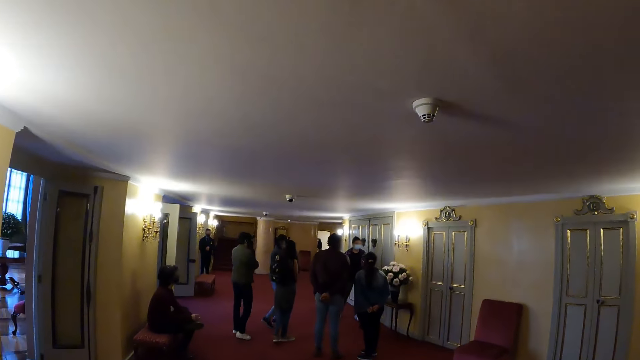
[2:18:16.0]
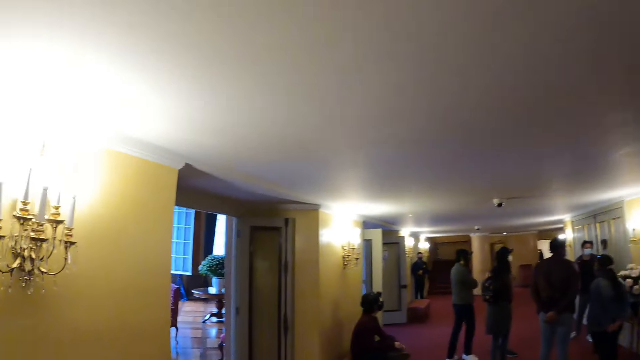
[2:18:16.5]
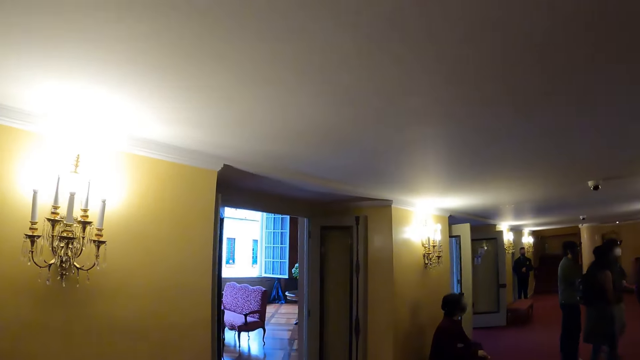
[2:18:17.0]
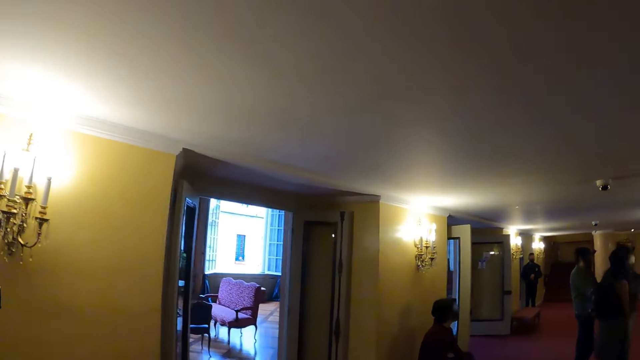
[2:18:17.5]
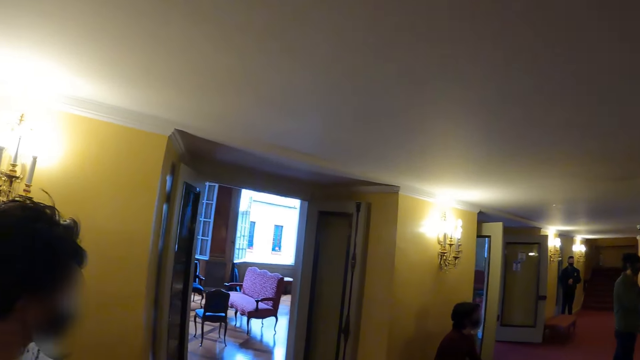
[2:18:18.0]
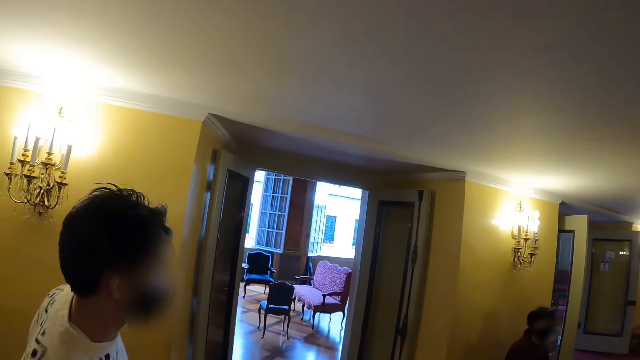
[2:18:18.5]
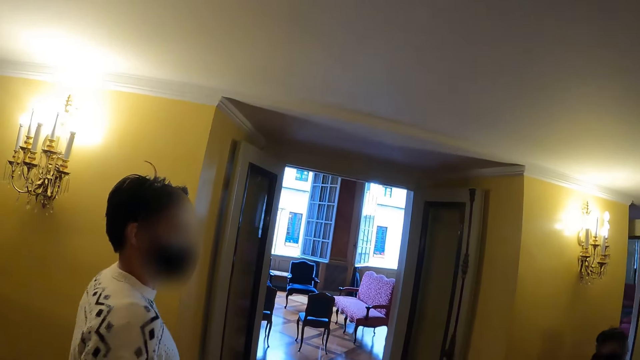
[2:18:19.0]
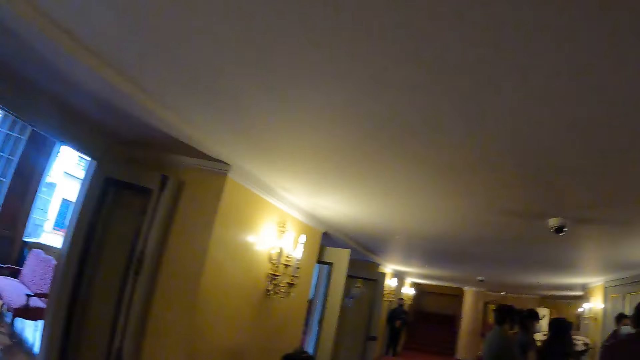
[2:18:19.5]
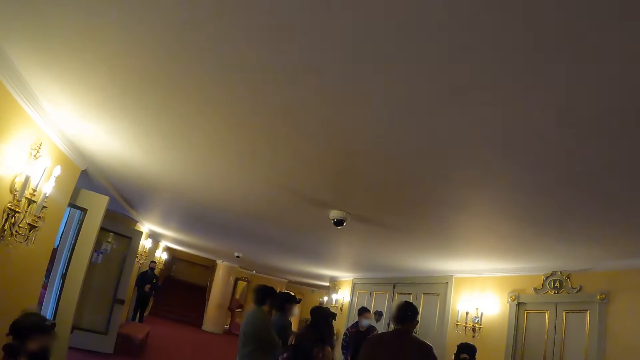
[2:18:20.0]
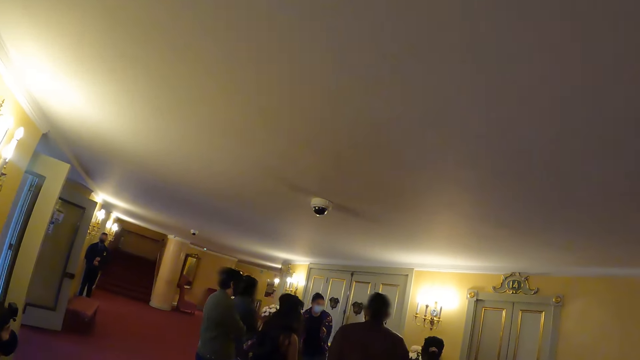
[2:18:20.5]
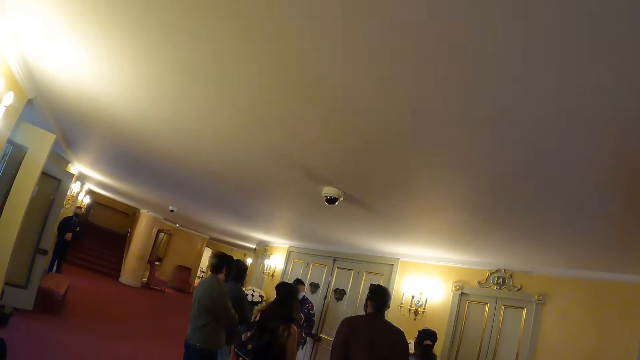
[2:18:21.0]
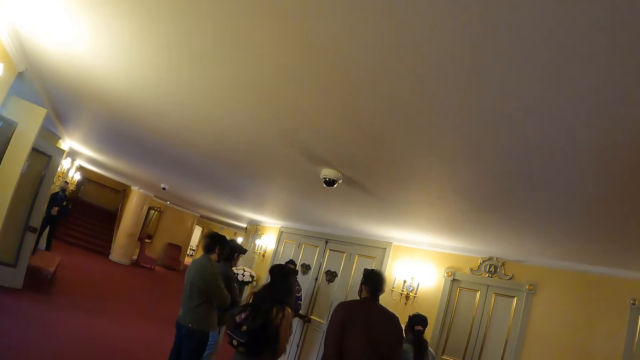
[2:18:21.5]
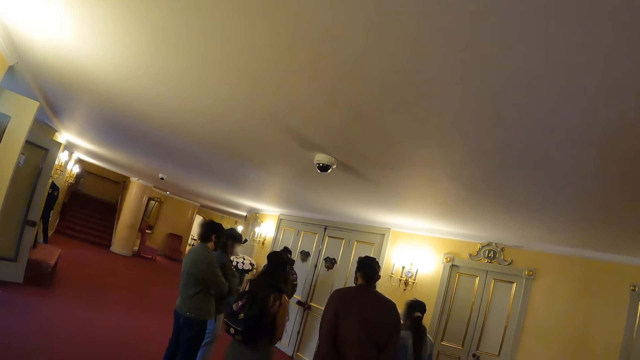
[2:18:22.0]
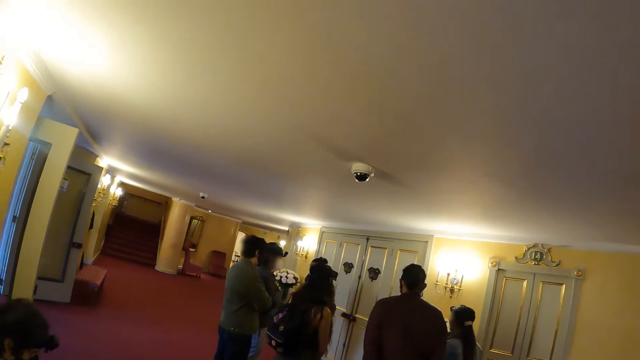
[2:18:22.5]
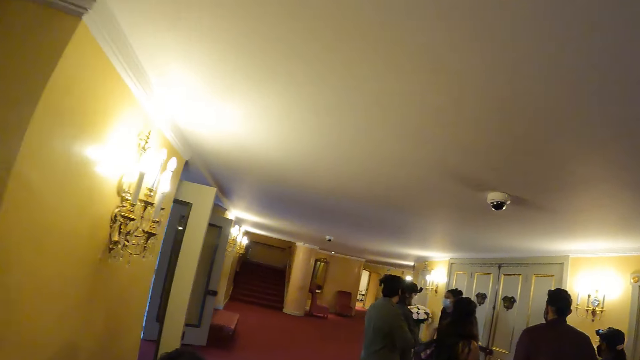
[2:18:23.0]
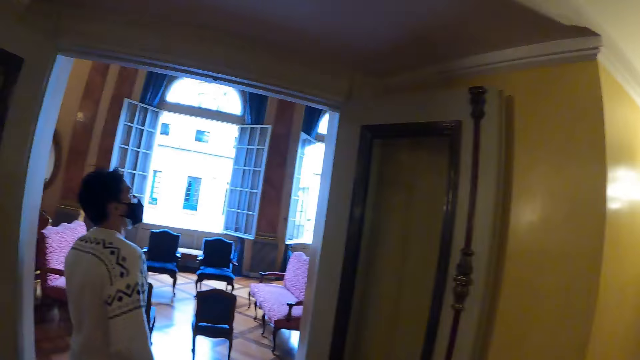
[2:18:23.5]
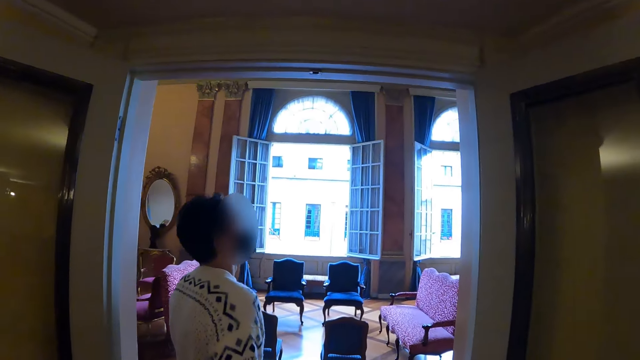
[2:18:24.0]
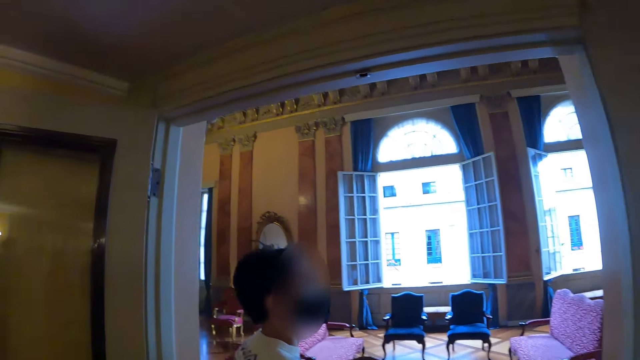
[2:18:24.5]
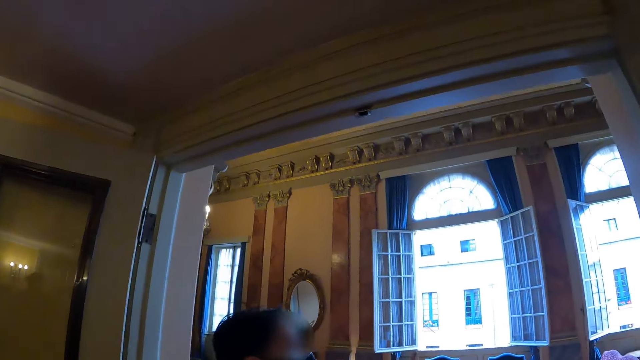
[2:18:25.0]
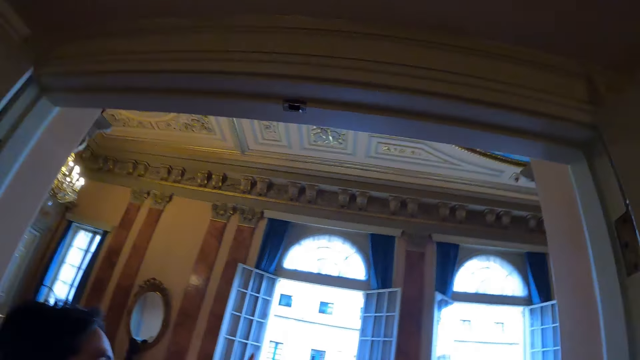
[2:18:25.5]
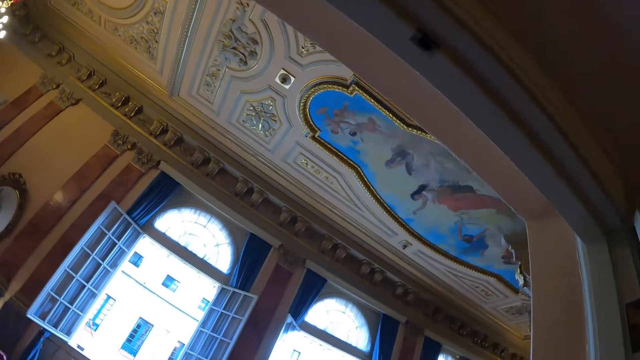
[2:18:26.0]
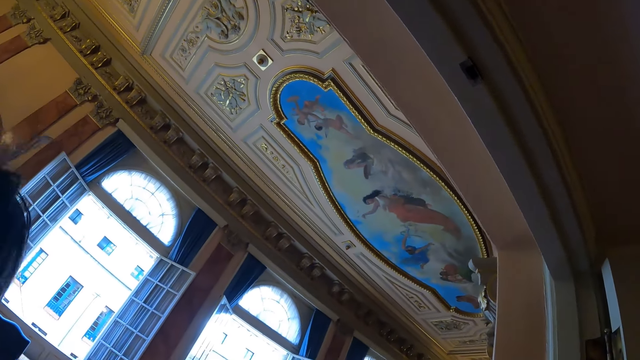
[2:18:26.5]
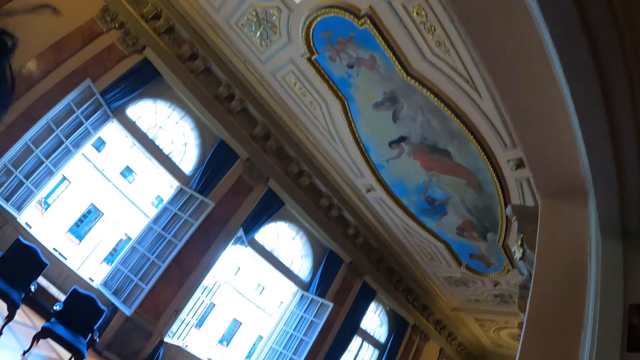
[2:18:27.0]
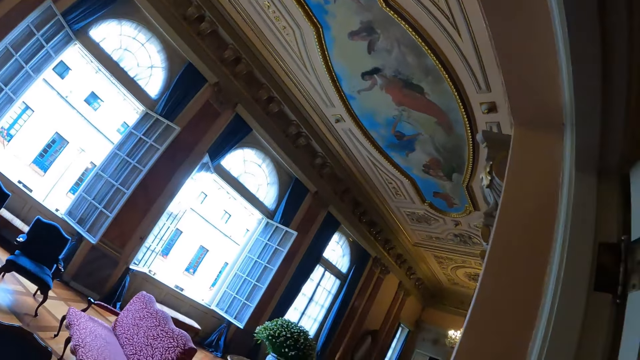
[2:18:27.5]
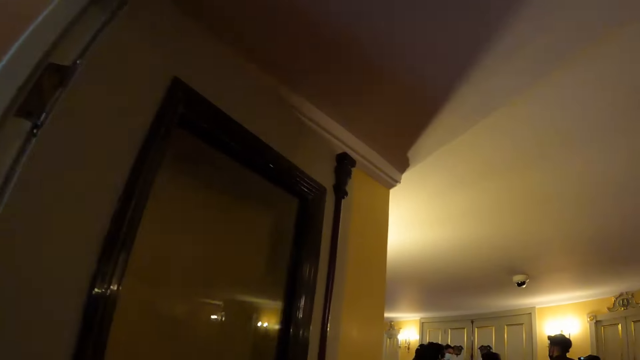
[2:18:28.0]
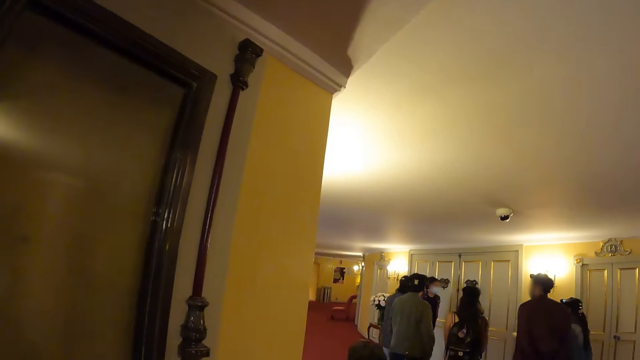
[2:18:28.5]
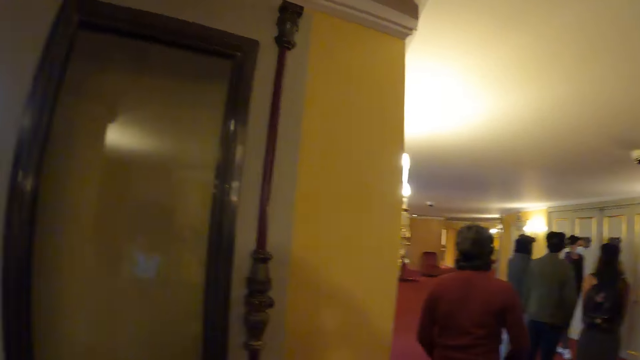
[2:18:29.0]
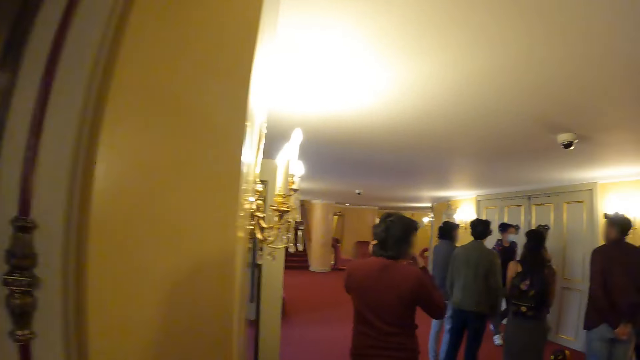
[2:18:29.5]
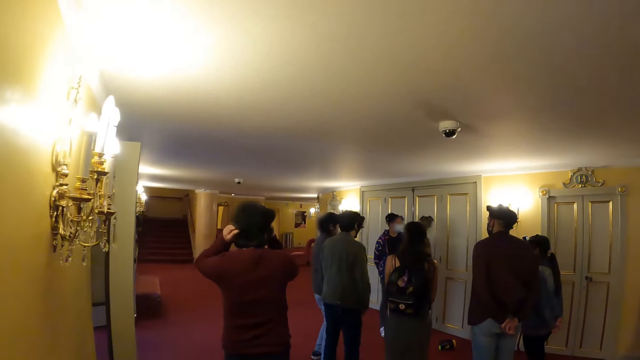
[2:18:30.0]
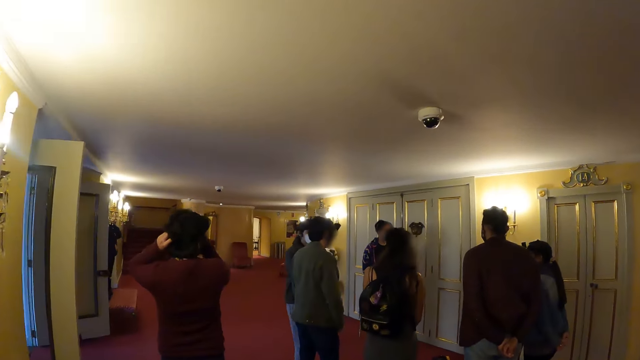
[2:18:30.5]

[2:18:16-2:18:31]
The camera wearer stares in the room. They look at a person. They look around. They stare in the room. They walk in the auditorium. They look around.

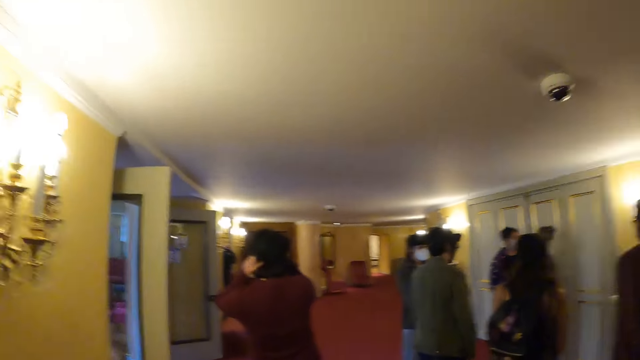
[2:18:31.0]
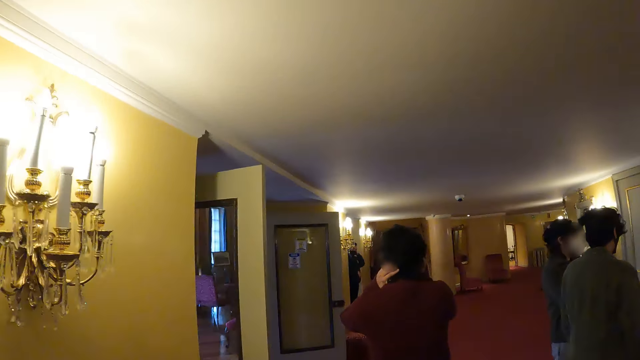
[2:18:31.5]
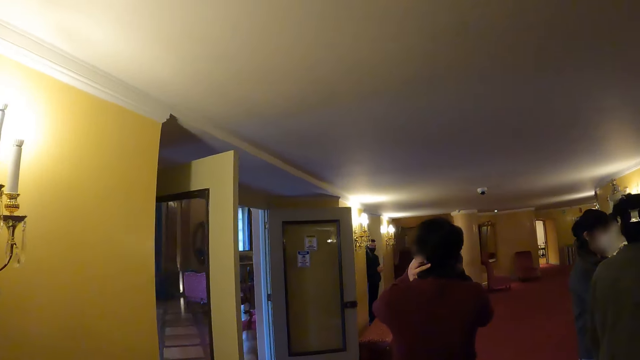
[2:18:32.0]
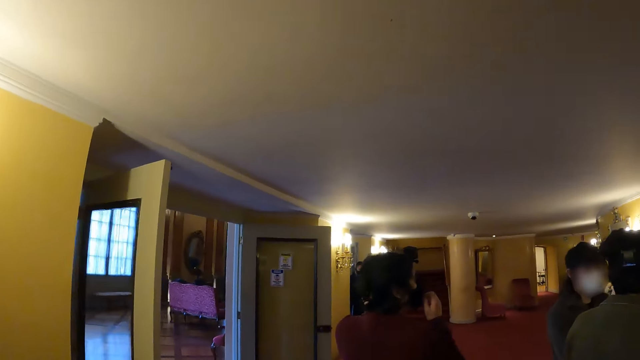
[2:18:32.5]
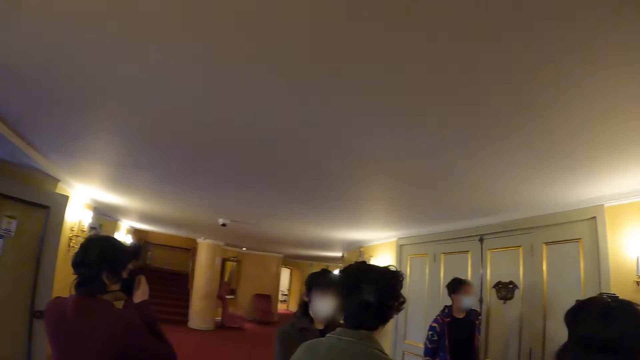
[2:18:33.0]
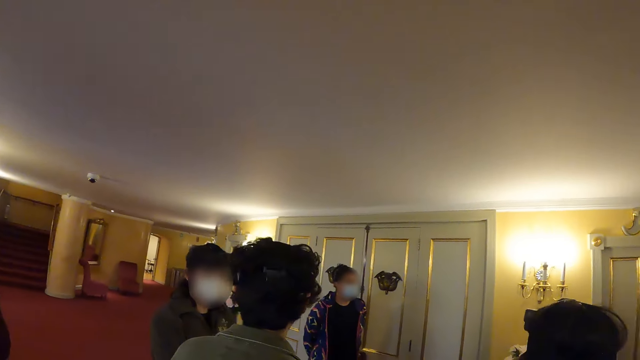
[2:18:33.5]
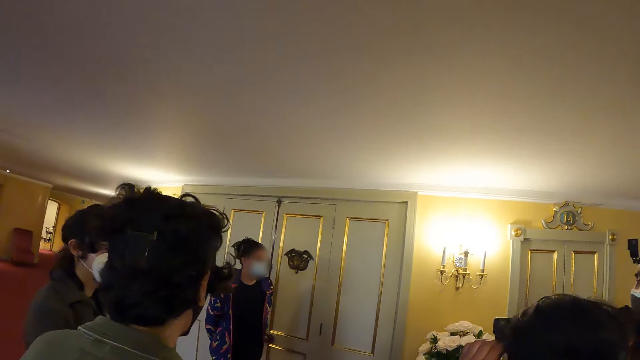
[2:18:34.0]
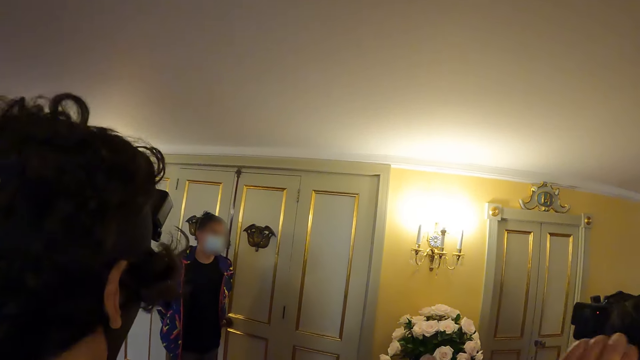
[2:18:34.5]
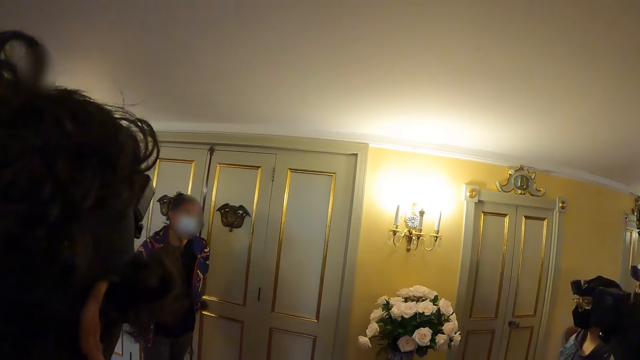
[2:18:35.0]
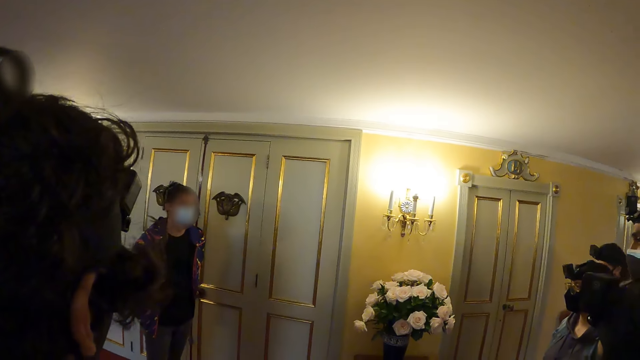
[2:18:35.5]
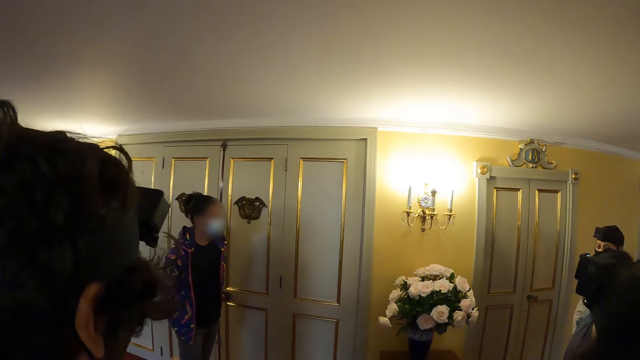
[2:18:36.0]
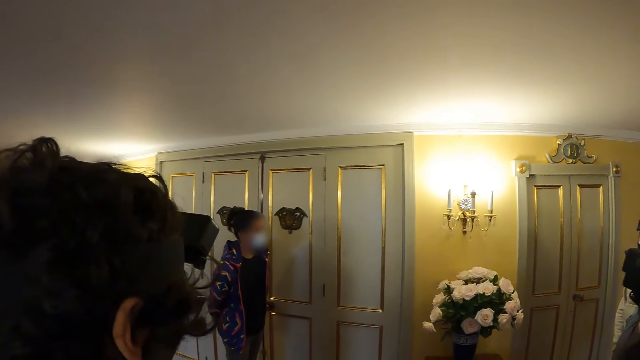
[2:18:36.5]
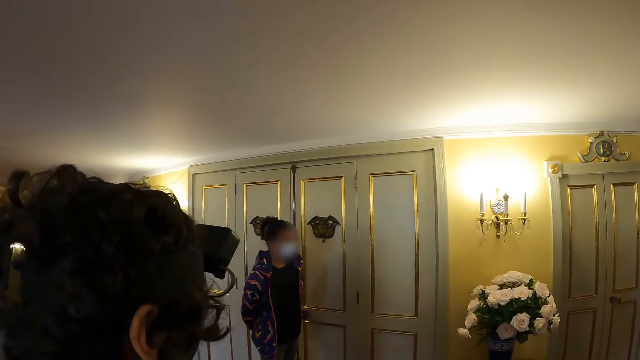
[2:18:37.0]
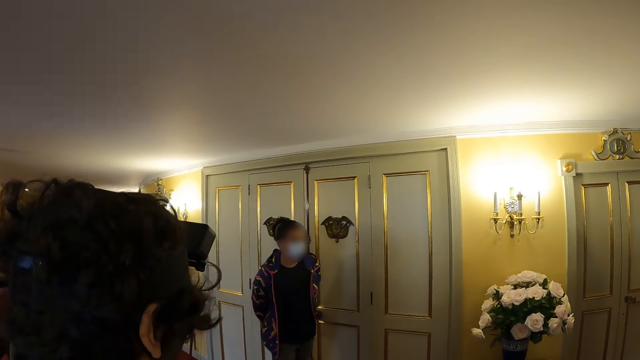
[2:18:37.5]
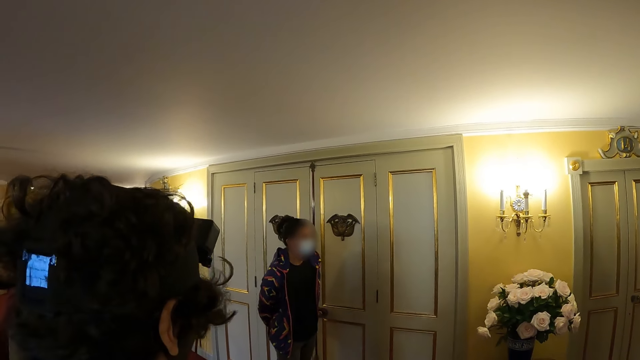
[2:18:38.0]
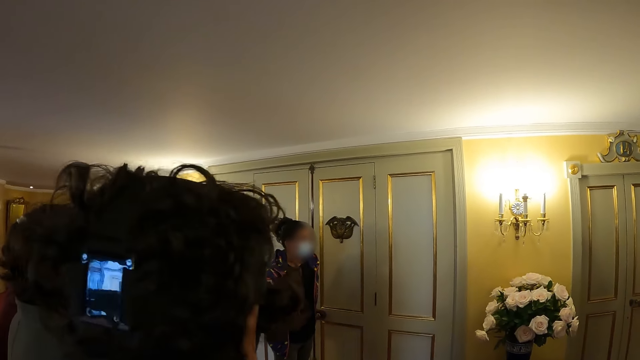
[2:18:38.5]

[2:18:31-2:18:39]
The camera wearer stops walking.
